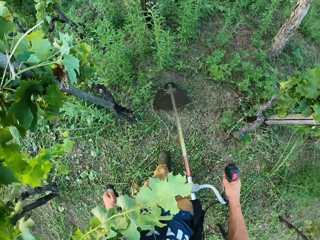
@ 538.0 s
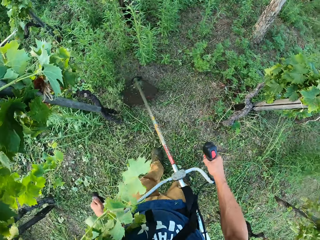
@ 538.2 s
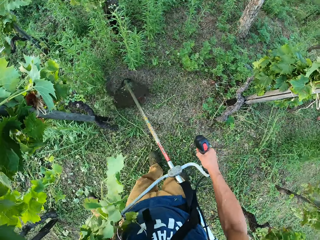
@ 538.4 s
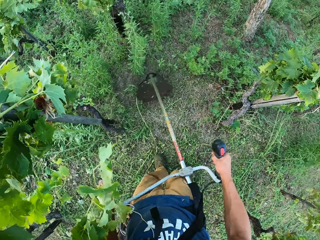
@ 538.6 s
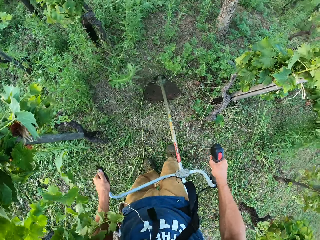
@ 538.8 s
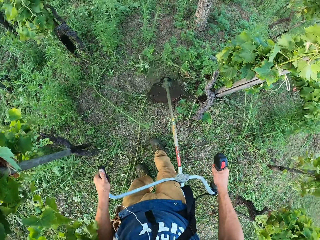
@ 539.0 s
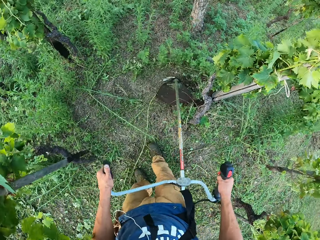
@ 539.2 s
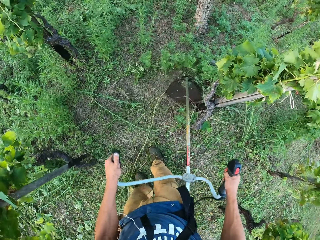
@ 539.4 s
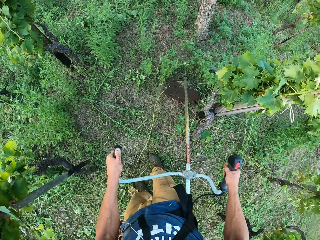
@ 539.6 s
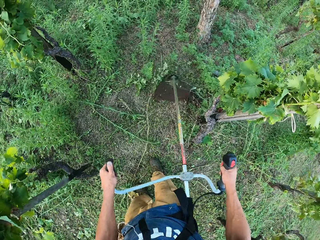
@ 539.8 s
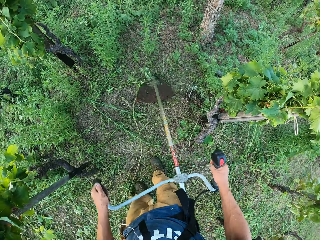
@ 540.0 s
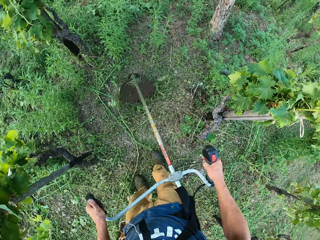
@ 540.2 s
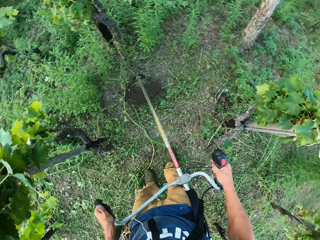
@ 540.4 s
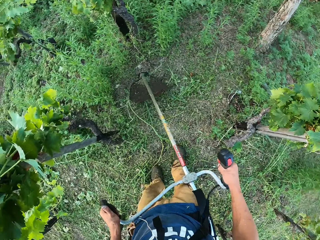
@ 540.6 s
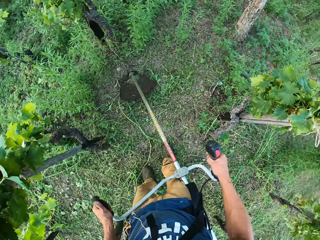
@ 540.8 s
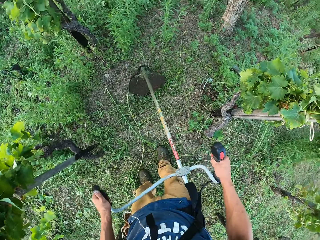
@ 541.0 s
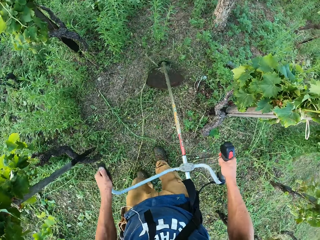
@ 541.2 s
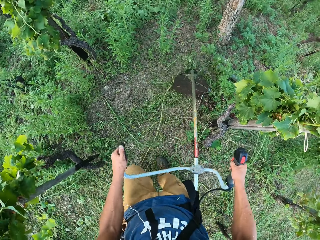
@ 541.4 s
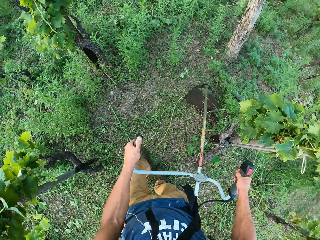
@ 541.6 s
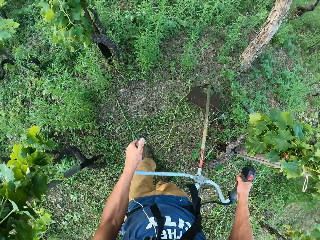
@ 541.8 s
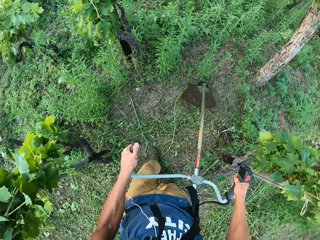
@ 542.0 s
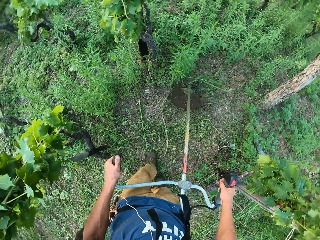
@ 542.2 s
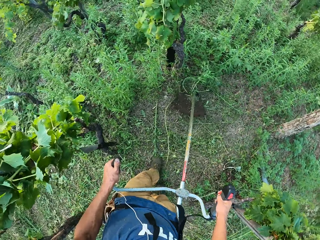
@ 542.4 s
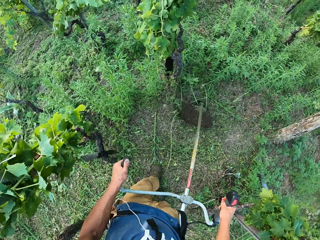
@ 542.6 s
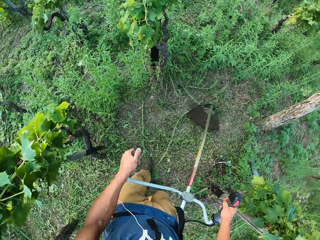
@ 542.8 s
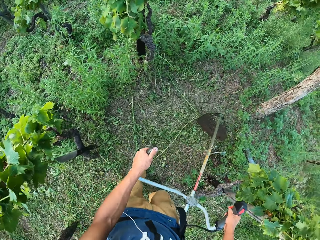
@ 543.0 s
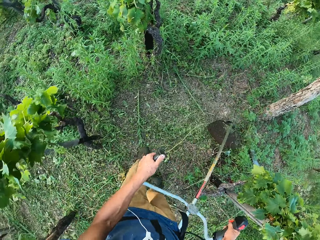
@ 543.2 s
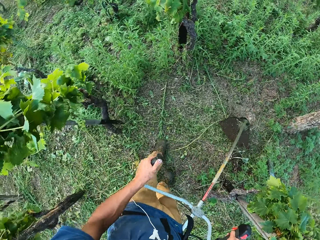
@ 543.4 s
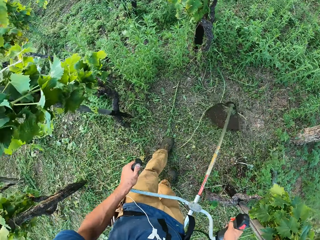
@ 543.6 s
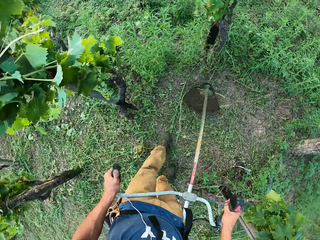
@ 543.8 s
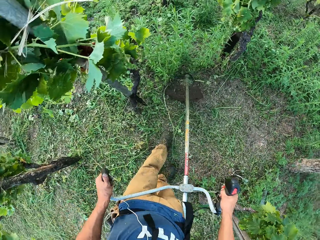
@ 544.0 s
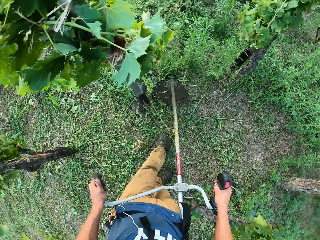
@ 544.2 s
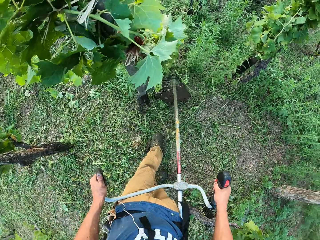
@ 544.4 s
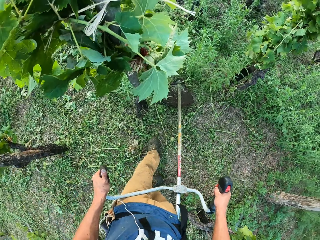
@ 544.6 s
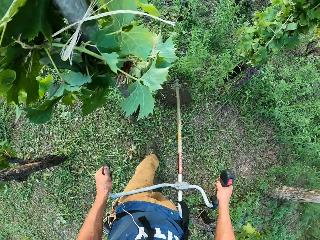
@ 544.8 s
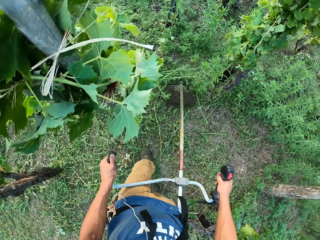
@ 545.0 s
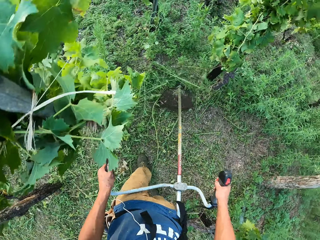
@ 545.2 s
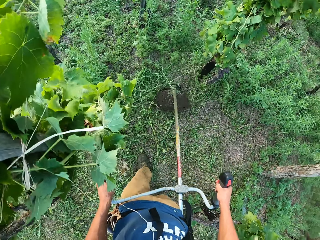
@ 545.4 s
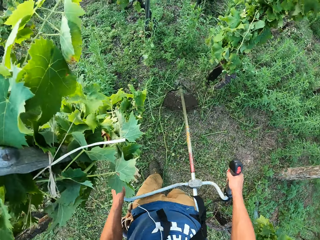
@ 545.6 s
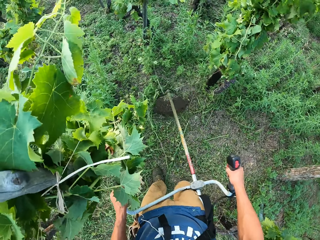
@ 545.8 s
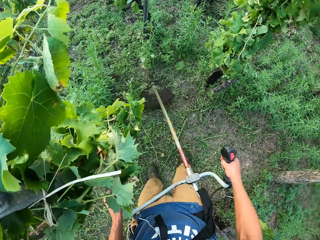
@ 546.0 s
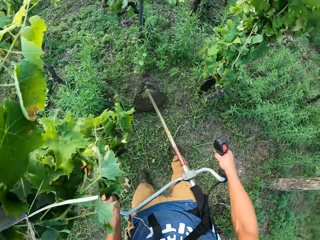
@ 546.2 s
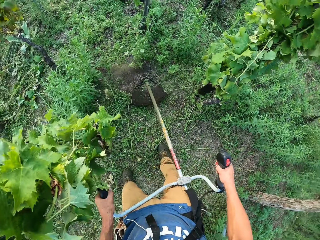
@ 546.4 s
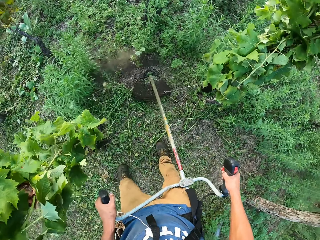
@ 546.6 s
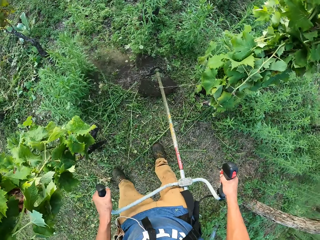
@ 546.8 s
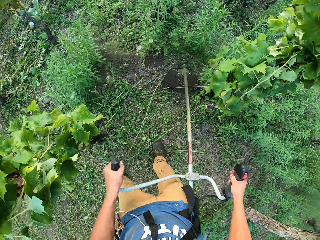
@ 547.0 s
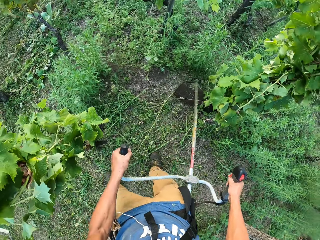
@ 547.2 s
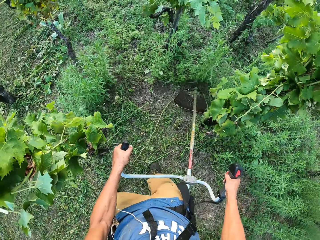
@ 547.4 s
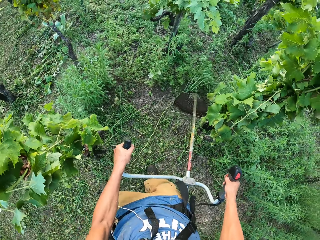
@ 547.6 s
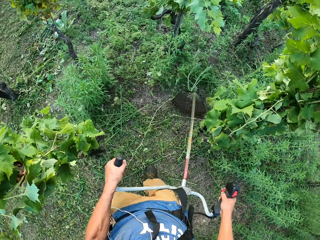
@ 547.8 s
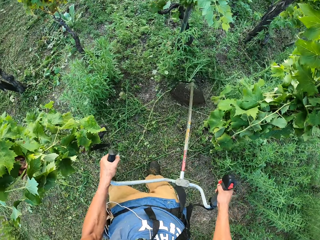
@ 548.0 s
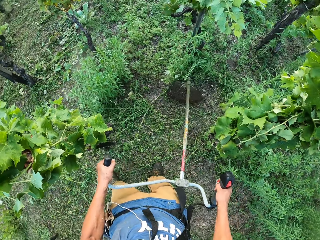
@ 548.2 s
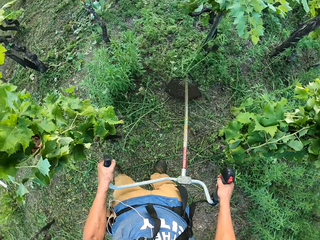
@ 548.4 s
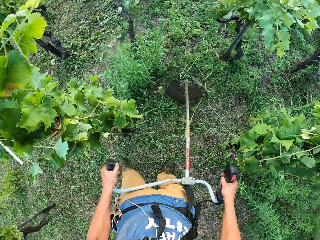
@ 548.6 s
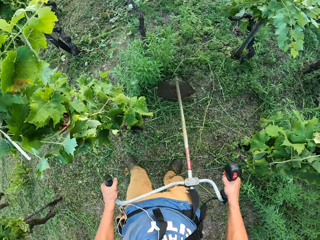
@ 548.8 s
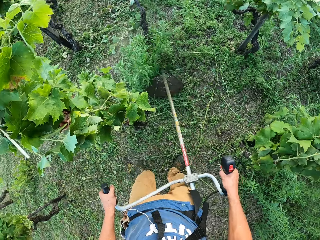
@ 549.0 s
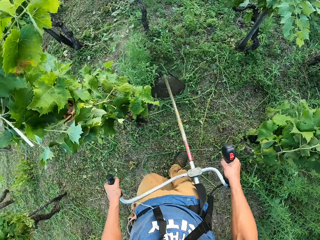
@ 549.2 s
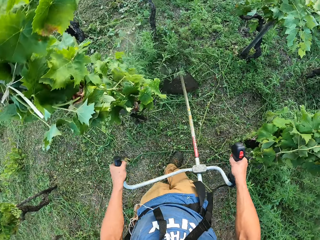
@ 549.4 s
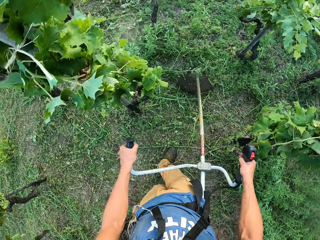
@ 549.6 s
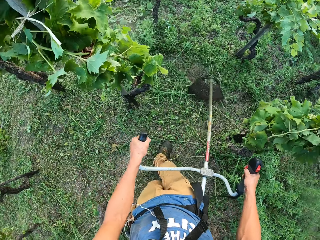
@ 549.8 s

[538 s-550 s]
The camera wearer clears grasses with a grass cutting machine. He clears the grasses to his left with the grass cutting machine.

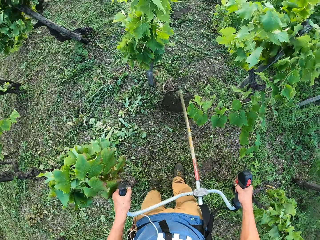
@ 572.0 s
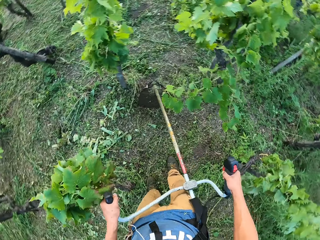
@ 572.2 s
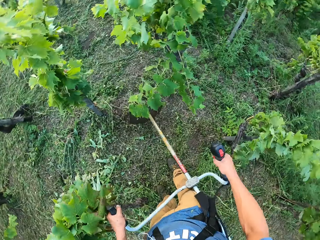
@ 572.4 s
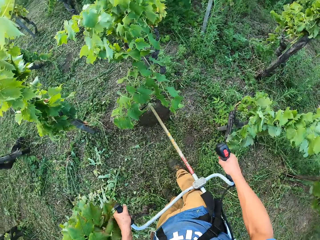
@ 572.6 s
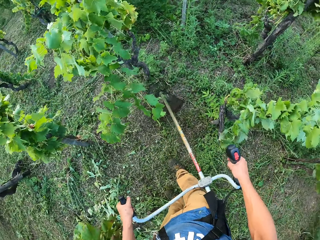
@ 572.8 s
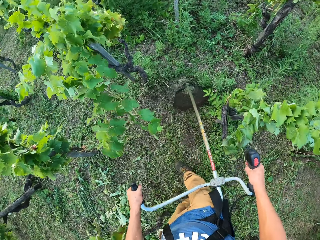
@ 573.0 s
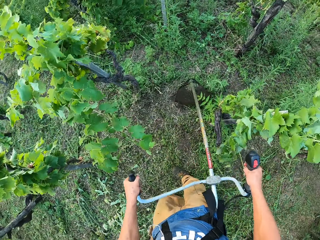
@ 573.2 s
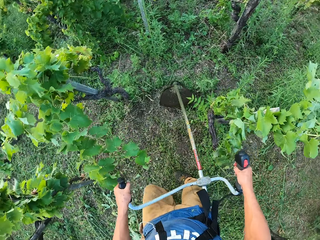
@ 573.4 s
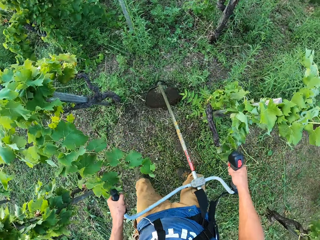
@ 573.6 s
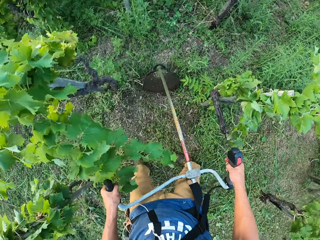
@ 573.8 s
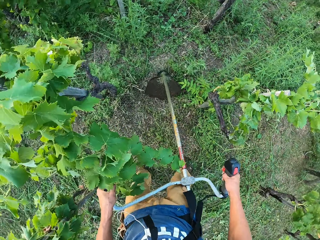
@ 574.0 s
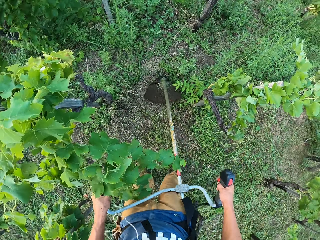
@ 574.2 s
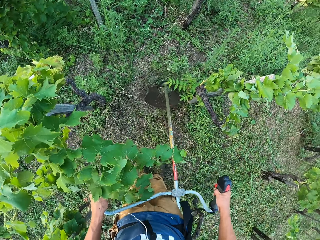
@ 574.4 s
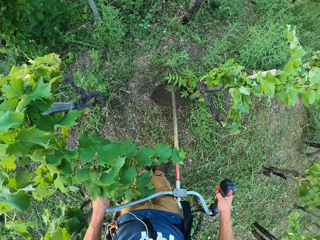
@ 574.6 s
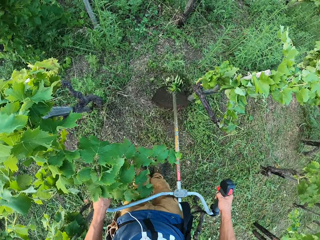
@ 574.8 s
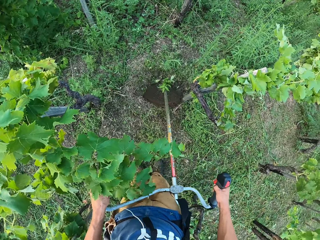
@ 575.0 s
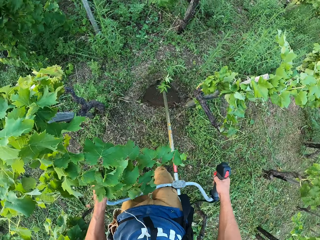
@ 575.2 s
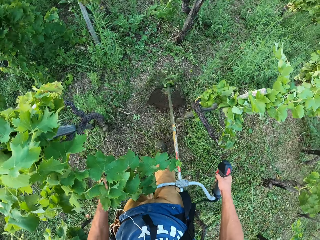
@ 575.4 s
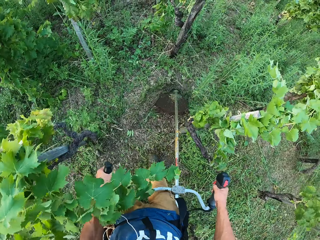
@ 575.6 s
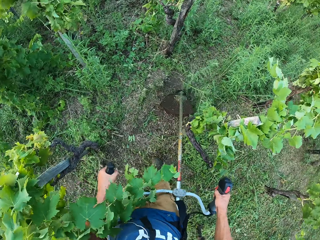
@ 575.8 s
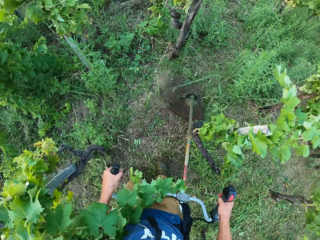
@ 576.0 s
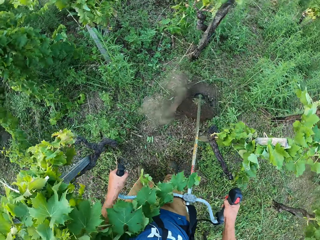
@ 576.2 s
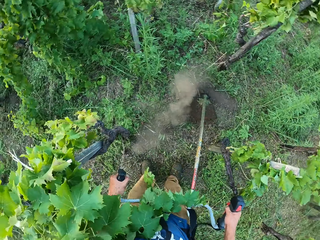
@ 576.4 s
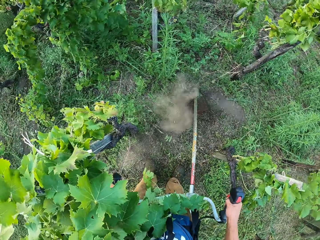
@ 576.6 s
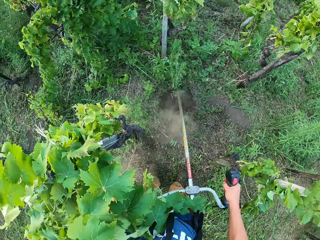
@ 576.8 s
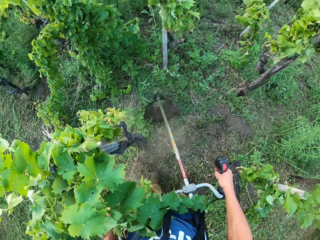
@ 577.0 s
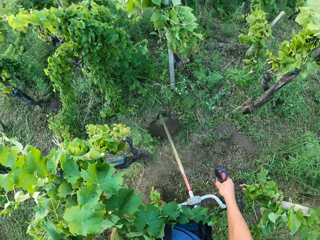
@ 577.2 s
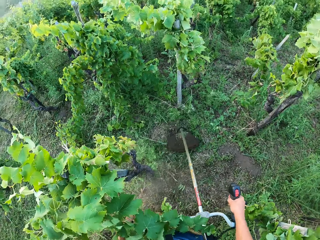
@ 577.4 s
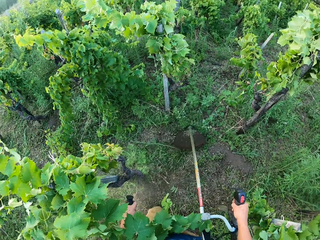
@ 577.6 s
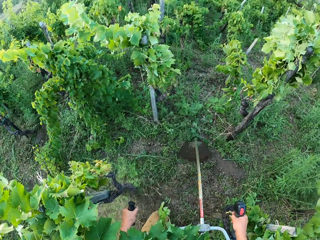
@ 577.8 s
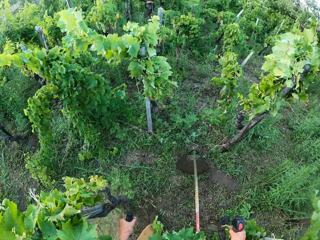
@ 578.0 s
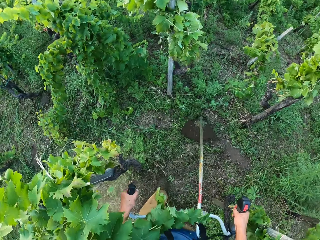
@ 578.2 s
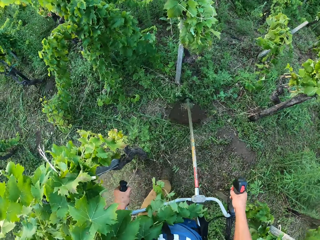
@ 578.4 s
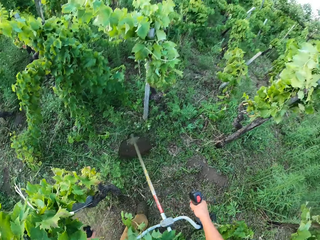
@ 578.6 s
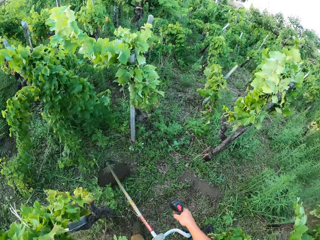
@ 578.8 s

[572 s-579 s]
The camera wearer clears grasses to his right with the grass cutting machine.

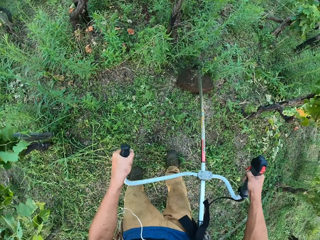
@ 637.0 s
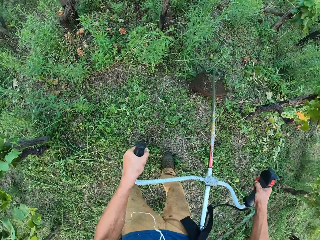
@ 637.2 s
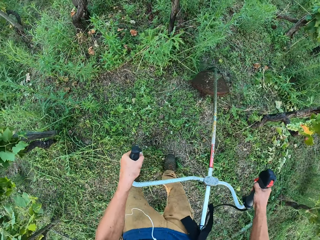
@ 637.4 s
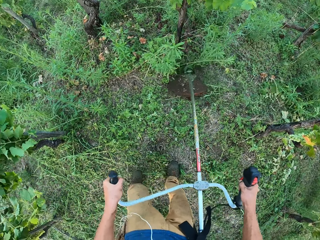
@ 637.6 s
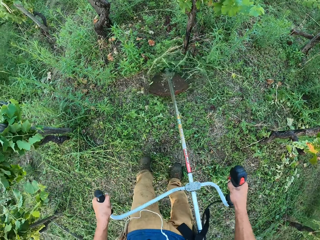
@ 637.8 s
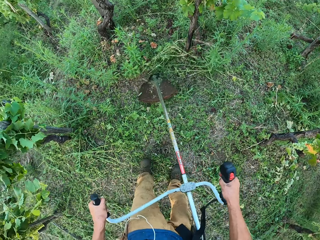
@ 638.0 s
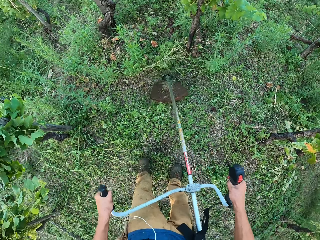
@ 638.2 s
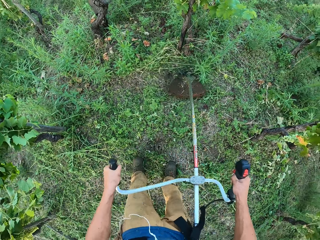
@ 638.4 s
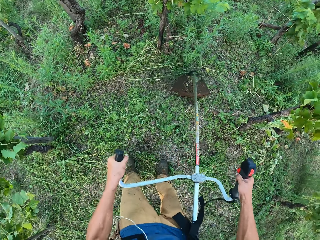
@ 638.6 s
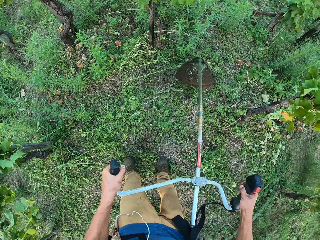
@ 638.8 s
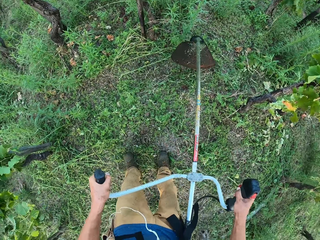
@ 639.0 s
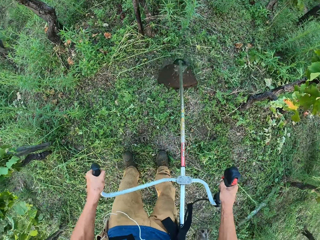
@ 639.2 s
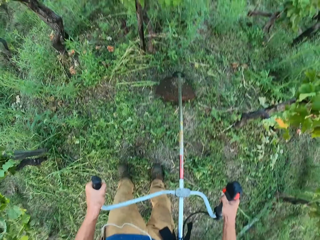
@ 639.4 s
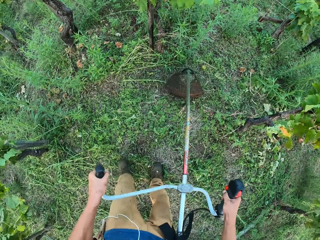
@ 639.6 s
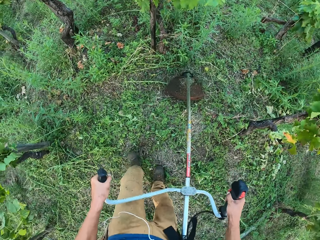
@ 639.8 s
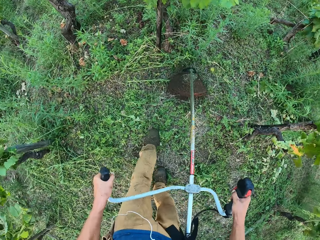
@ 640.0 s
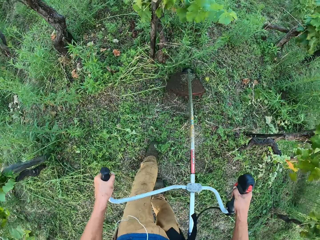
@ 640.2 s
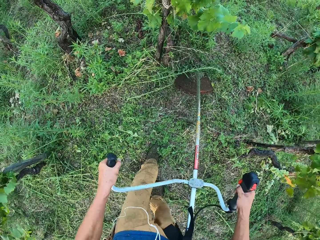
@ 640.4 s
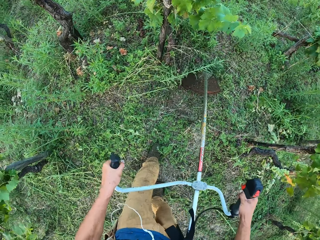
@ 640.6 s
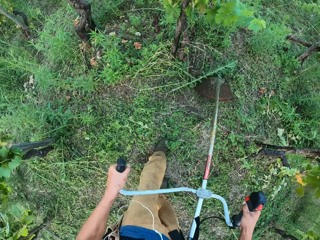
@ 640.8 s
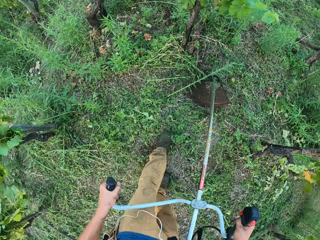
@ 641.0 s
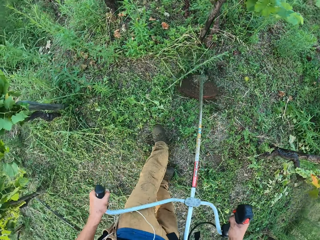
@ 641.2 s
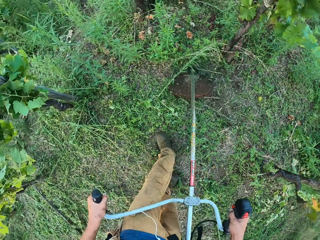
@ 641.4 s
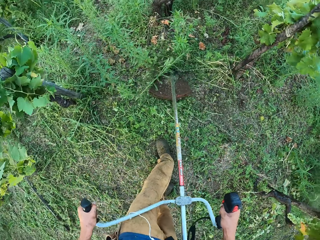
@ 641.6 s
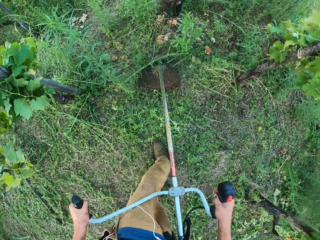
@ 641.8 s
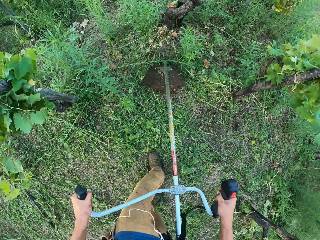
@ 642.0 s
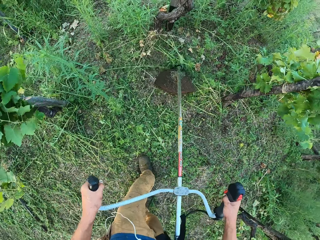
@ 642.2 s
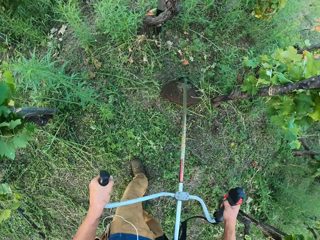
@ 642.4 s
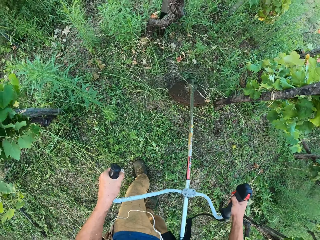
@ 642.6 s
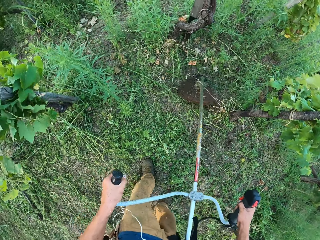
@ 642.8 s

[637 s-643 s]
The camera wearer hits the blade of the machine on the ground. They continue to clear the grasses.
